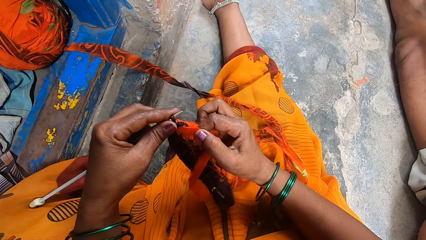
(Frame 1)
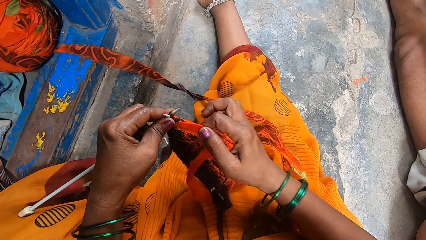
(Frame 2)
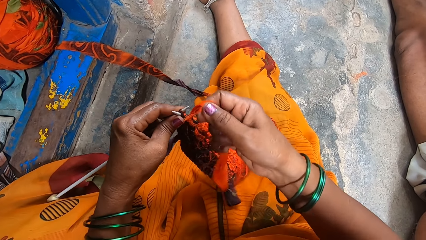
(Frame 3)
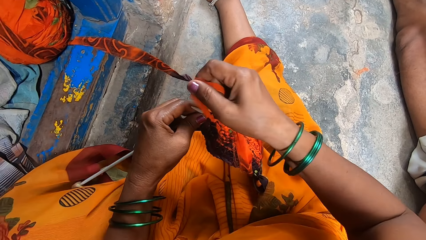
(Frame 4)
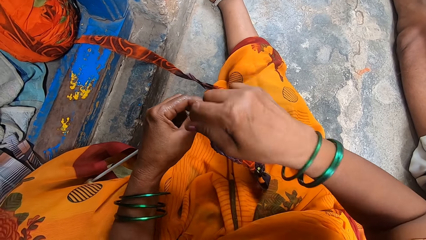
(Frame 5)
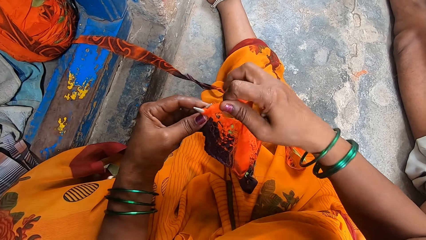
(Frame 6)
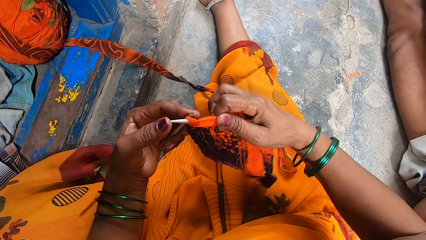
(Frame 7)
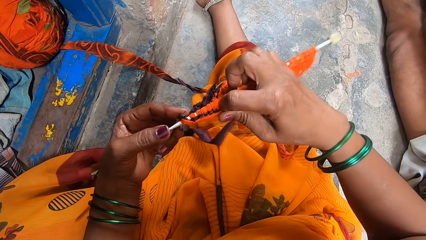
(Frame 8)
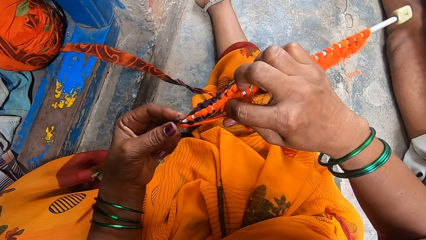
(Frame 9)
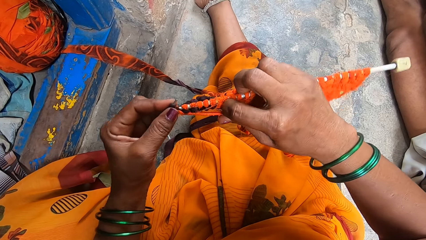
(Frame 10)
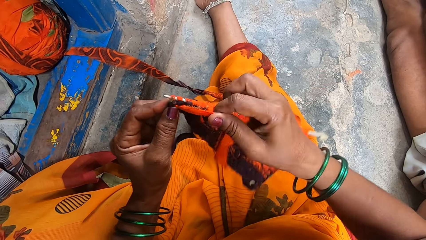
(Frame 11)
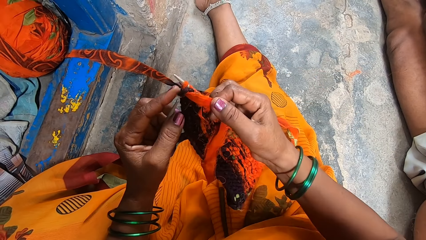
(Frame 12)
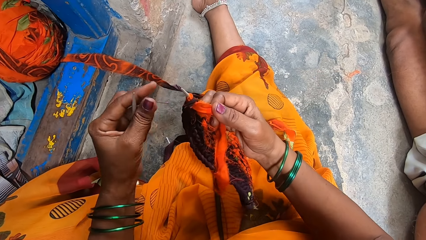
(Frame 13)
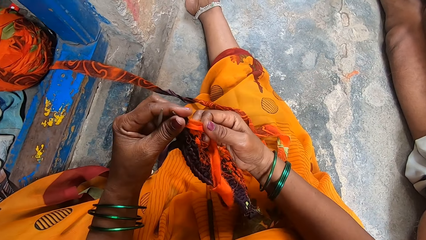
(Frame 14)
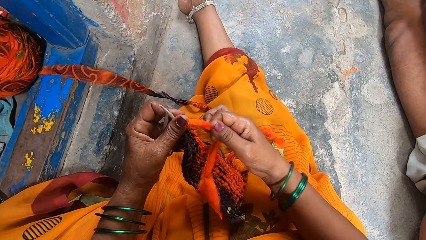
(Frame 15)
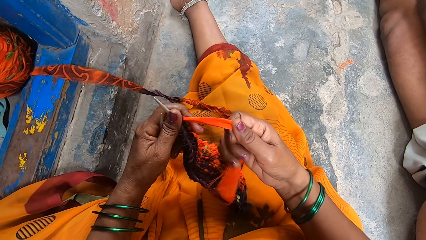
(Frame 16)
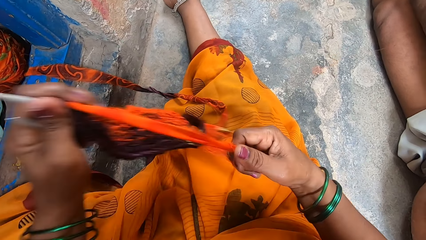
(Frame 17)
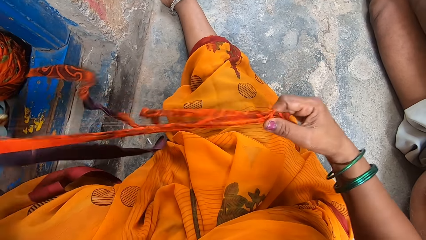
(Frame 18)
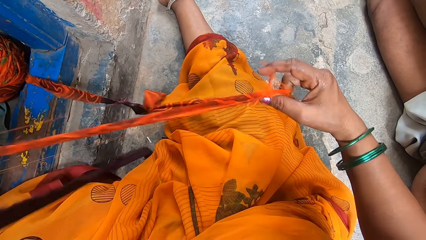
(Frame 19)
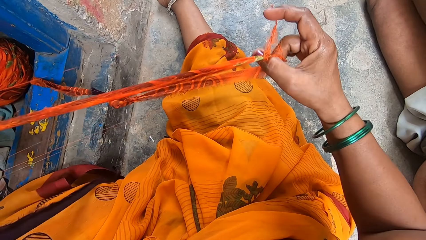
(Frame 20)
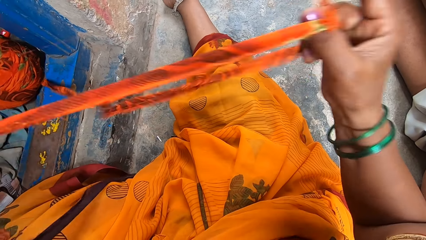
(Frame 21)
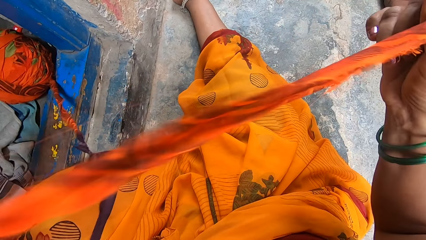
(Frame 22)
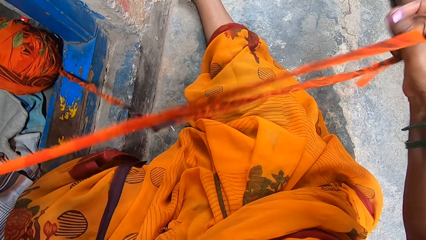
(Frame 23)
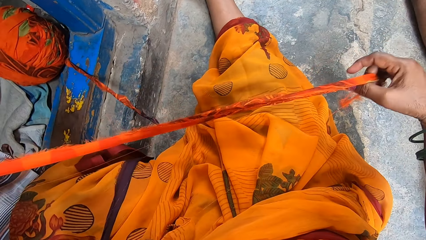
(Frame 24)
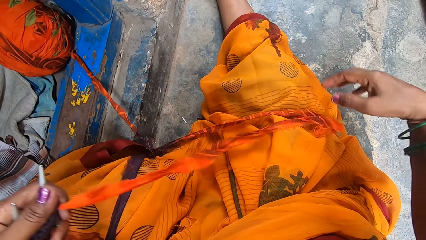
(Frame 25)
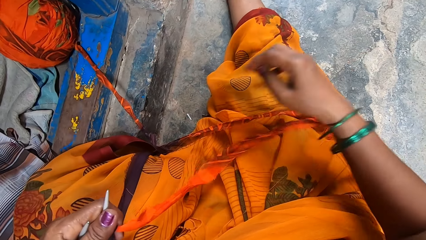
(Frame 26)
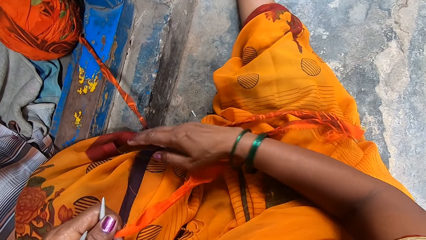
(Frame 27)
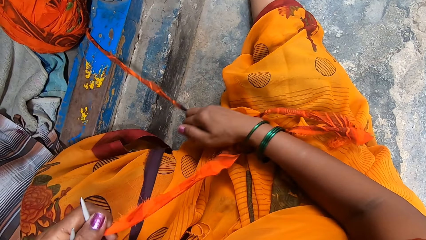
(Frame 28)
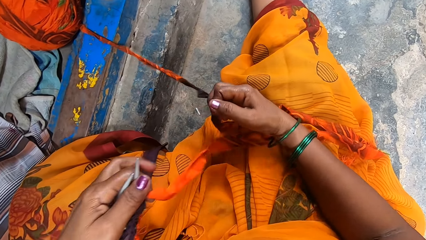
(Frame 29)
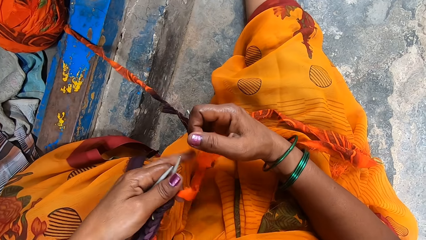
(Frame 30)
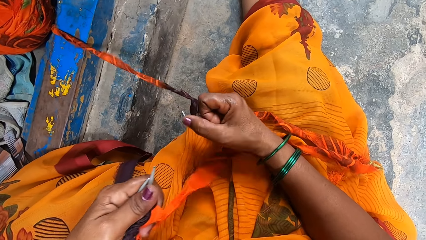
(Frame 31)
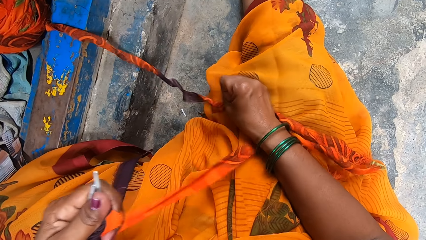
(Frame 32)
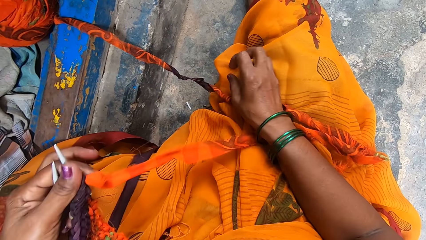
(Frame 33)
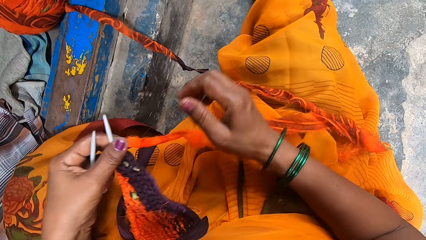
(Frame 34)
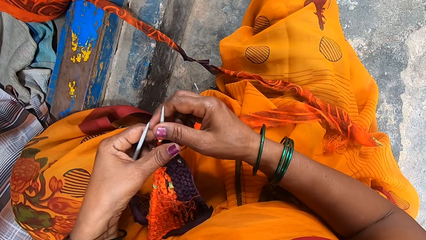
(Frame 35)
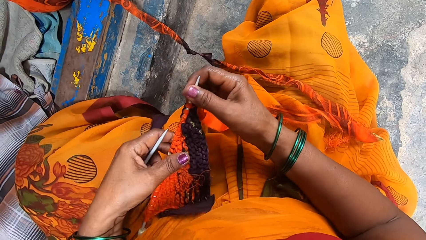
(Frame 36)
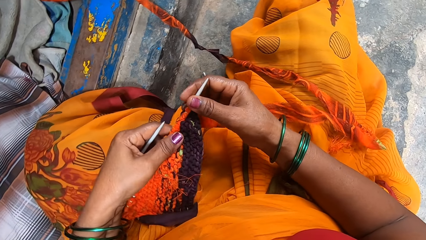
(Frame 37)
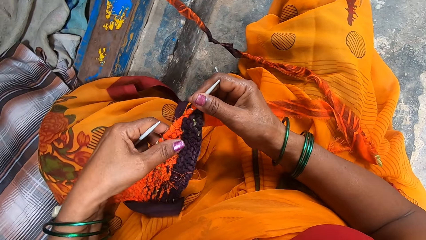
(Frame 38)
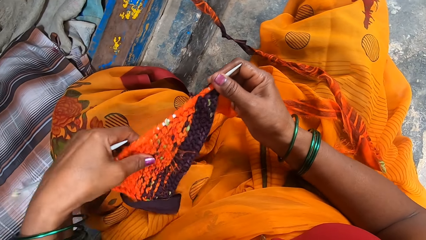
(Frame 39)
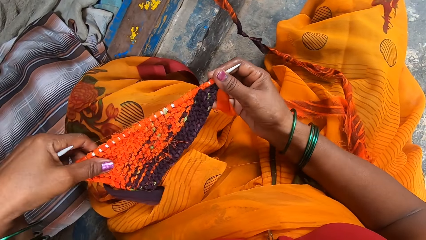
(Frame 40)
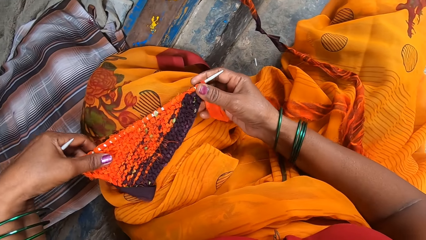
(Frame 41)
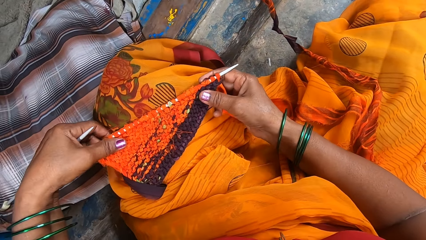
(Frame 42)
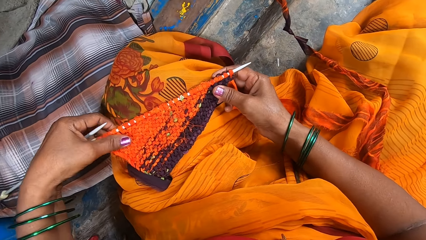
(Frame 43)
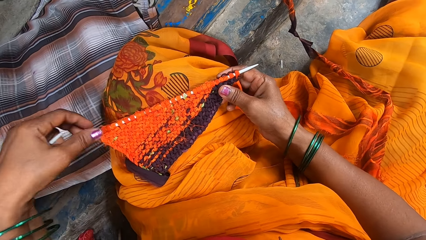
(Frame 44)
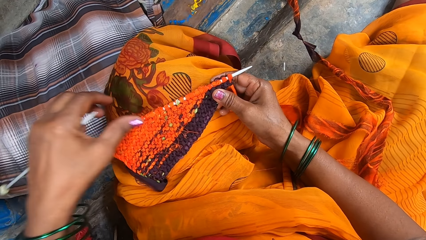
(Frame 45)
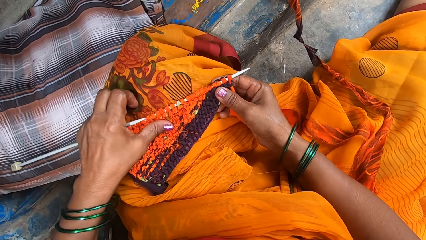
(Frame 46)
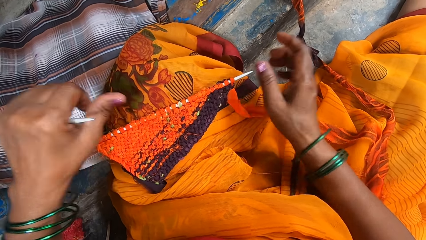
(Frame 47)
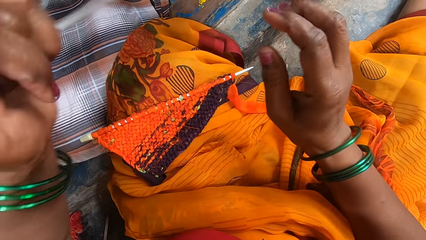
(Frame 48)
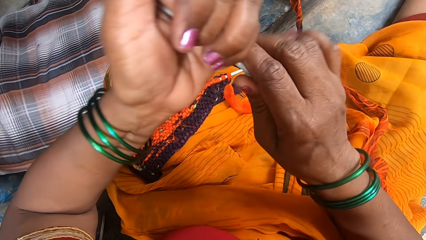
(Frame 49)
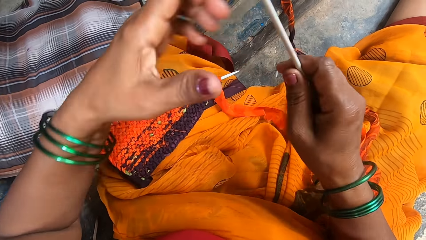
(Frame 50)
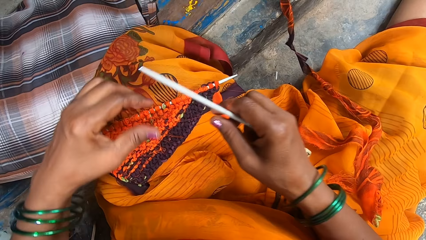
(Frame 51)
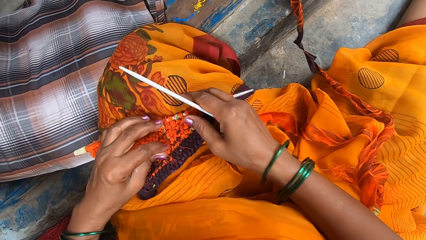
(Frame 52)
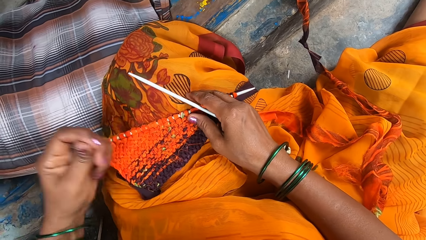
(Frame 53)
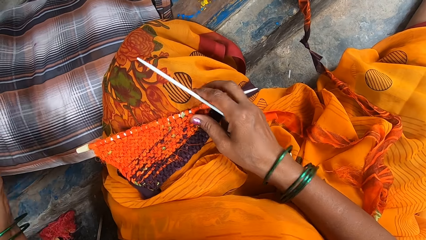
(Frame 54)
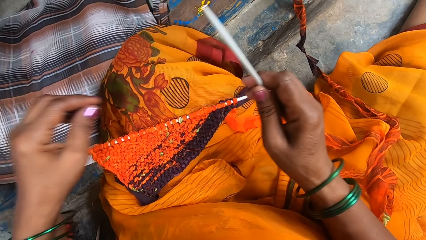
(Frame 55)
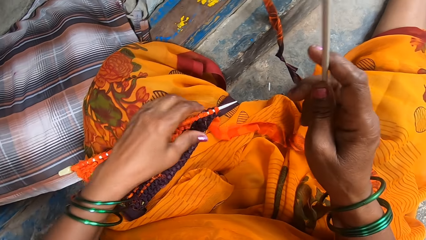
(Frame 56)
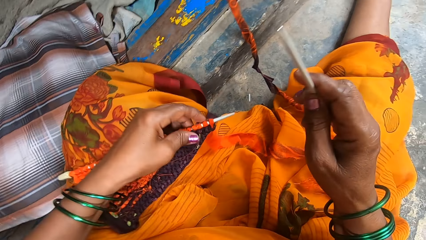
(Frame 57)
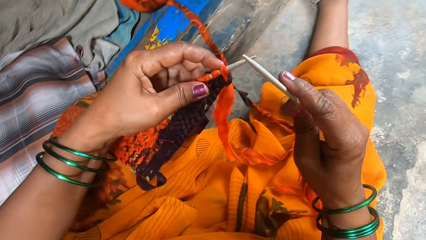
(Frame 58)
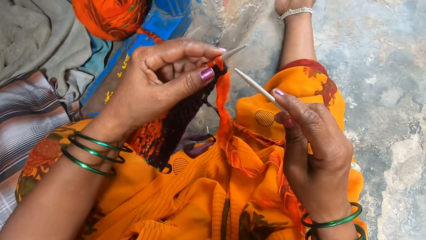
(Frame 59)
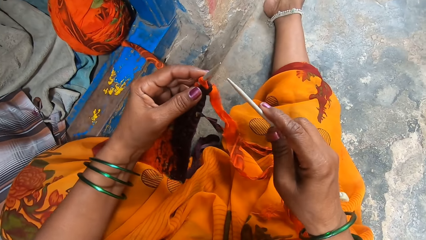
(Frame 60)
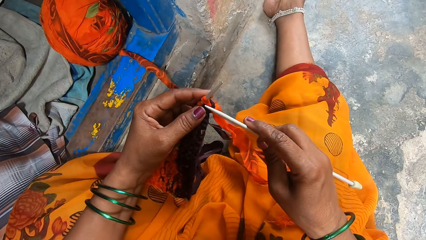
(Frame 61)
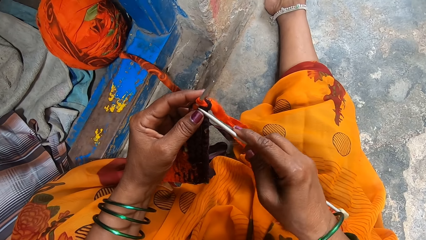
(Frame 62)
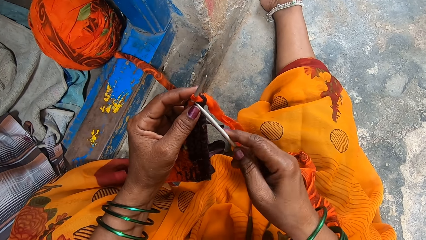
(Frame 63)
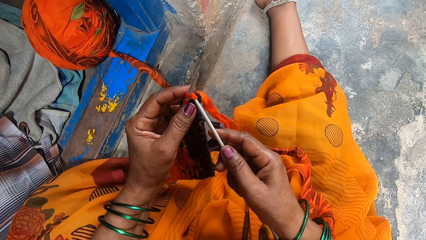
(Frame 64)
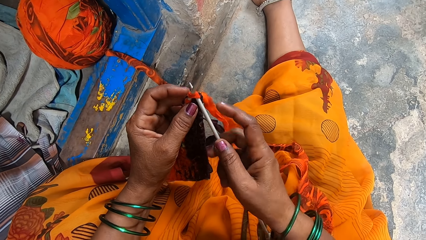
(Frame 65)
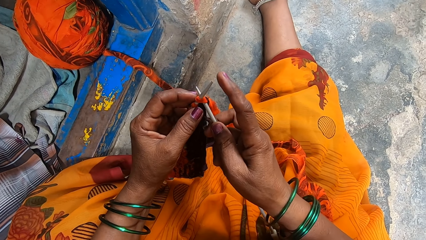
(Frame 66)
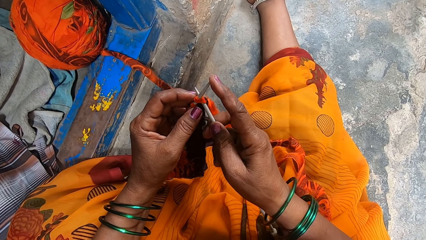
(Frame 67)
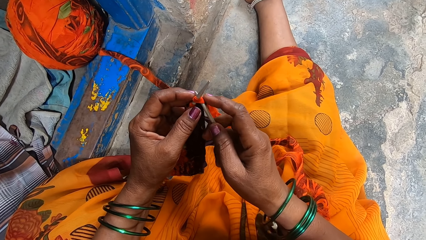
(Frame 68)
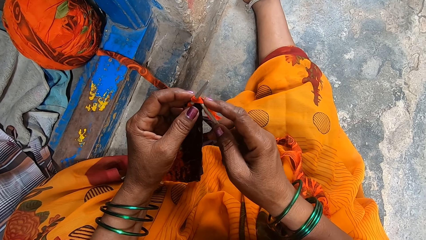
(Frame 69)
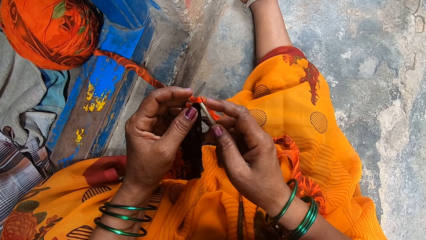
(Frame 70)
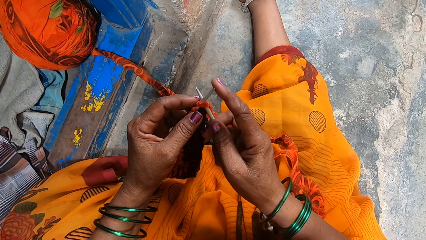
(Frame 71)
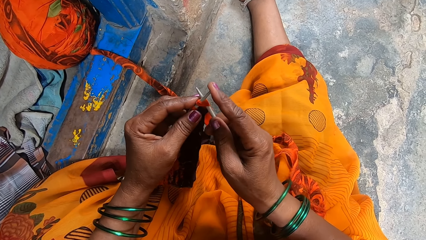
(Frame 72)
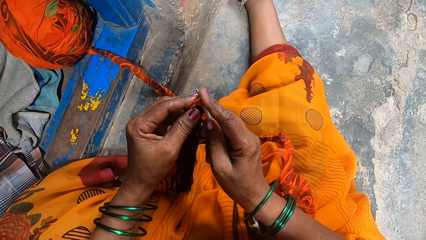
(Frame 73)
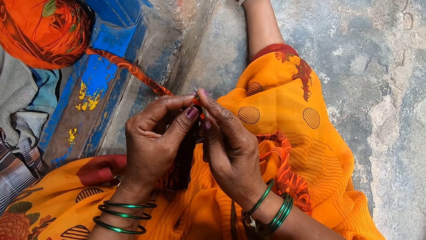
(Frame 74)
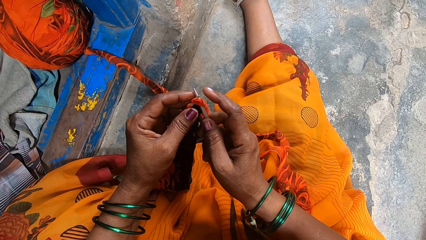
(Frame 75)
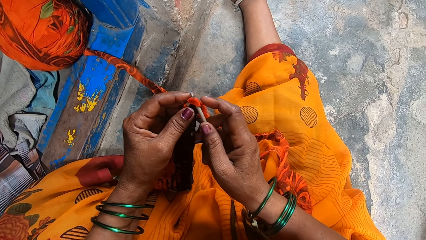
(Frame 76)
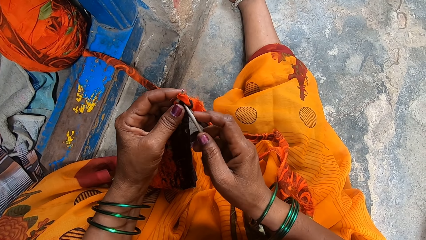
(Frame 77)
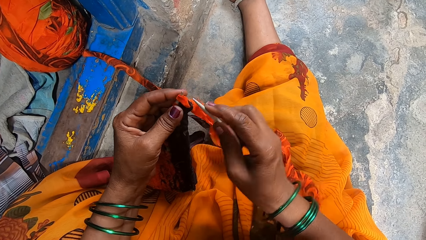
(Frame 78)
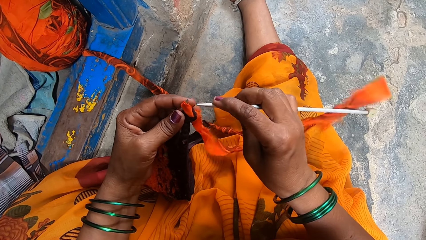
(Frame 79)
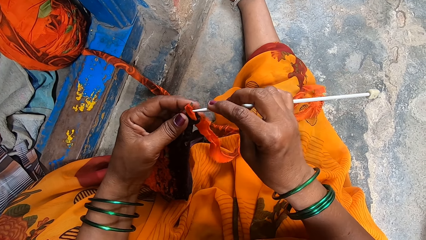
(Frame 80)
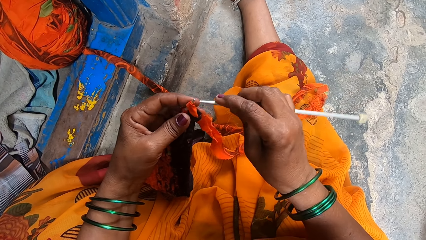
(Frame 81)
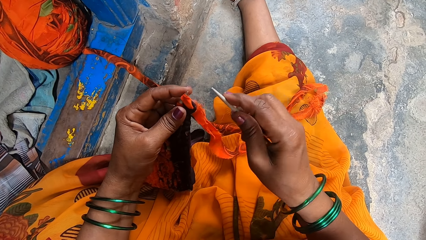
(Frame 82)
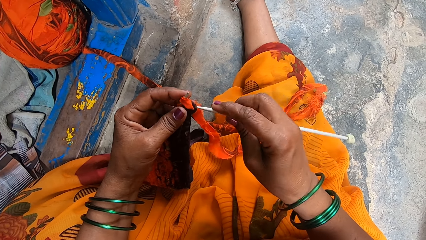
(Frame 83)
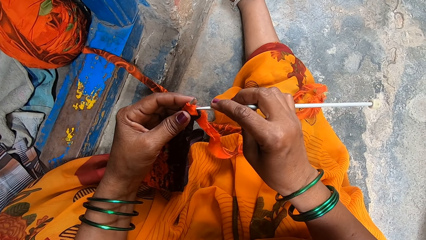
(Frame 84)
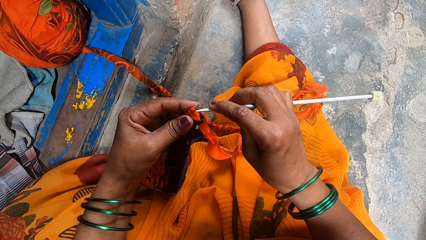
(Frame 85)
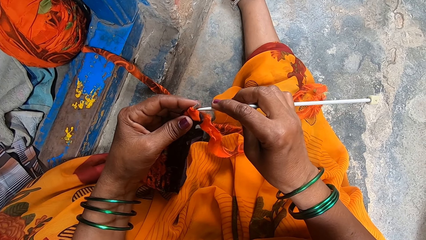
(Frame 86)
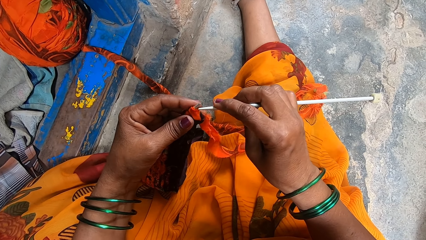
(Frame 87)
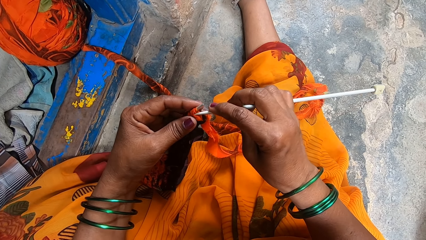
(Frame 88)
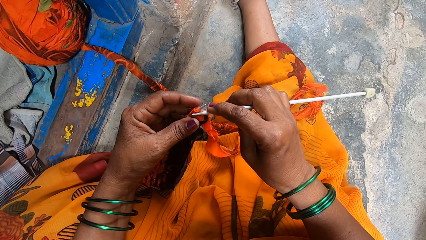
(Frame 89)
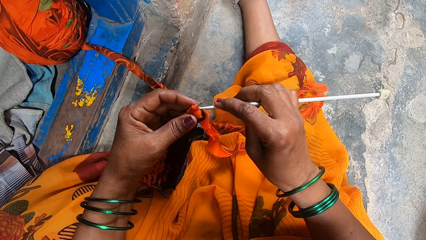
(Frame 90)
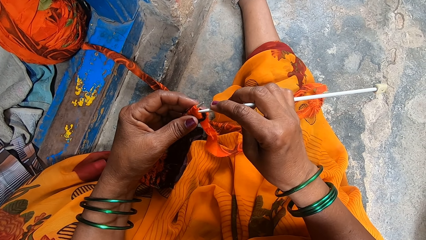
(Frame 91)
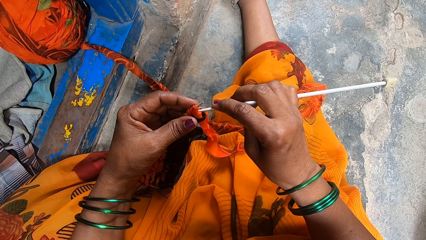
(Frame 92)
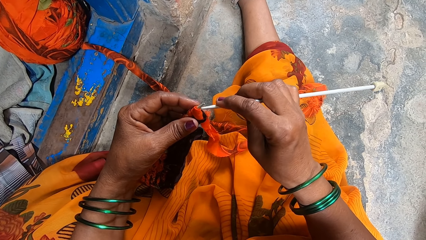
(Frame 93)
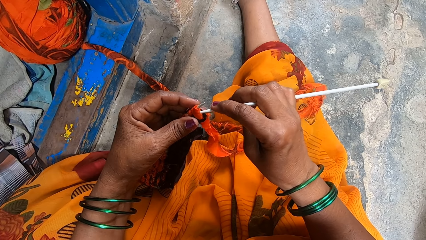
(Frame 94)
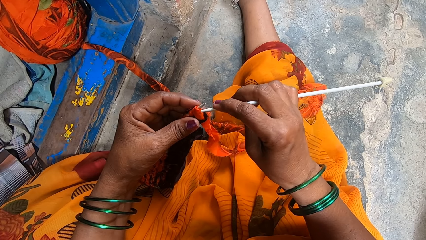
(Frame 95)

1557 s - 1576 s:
The camera wearer pulls a cloth. She adjusts the thread. She puts the fabric on her lap. She shifts the knitting needle to her right hand. She picks up the fabric. She crochets the cloth. She inserts the knitting needle in the fabric. She removes the knitting needle from the fabric.
